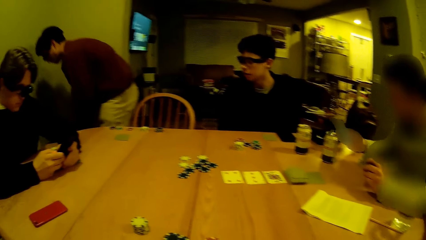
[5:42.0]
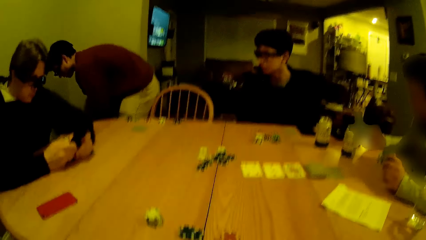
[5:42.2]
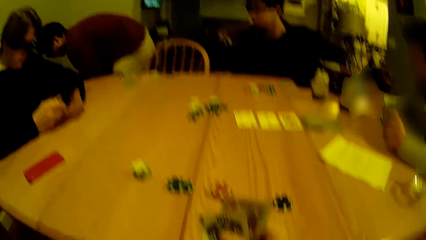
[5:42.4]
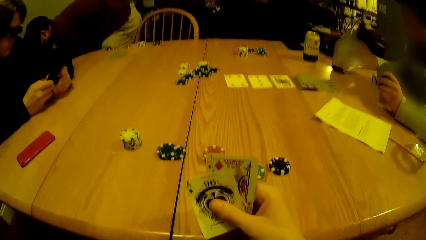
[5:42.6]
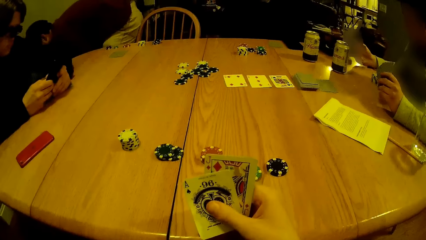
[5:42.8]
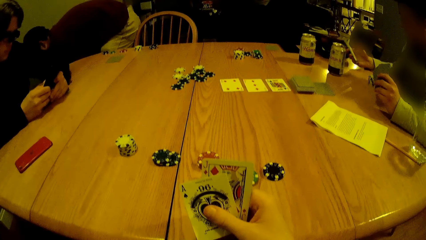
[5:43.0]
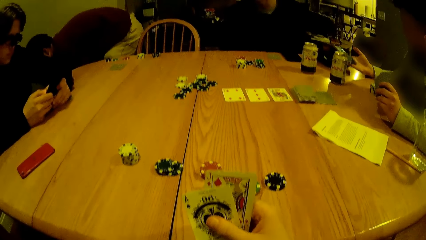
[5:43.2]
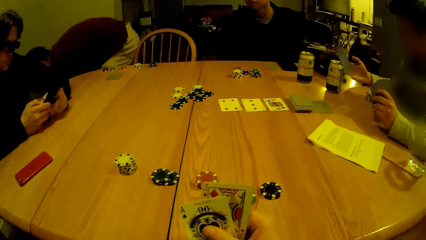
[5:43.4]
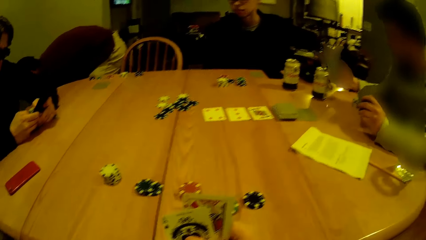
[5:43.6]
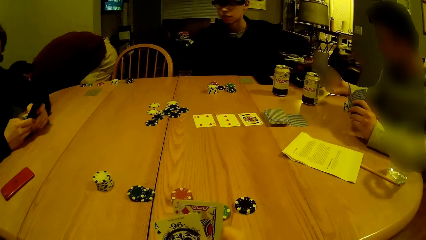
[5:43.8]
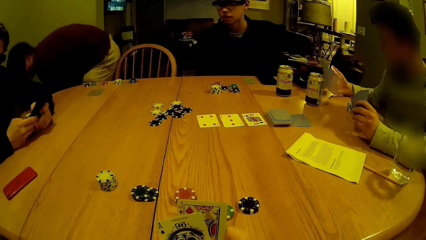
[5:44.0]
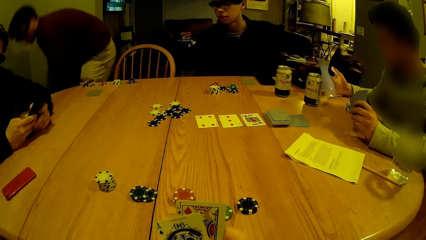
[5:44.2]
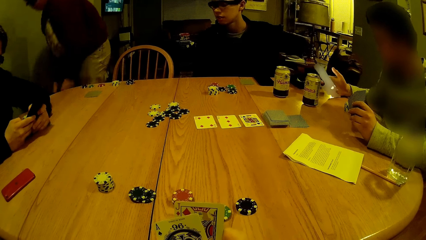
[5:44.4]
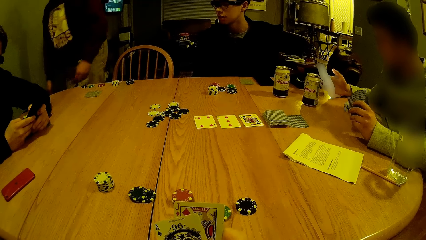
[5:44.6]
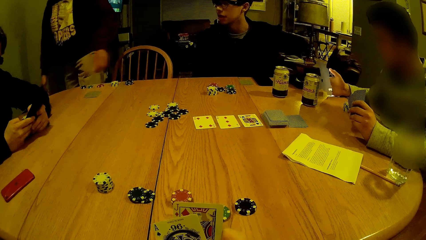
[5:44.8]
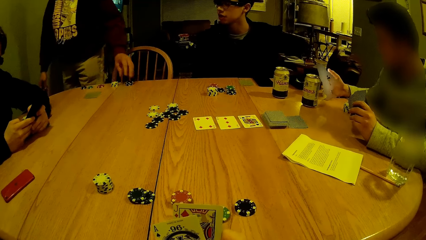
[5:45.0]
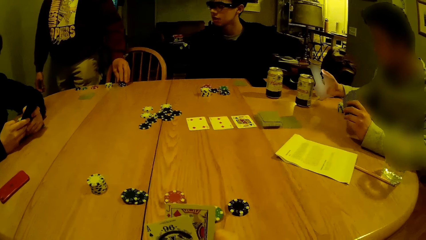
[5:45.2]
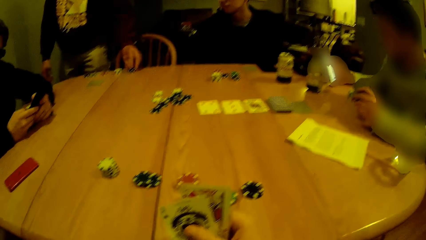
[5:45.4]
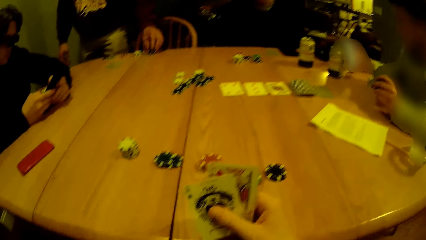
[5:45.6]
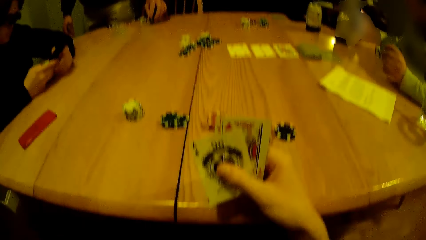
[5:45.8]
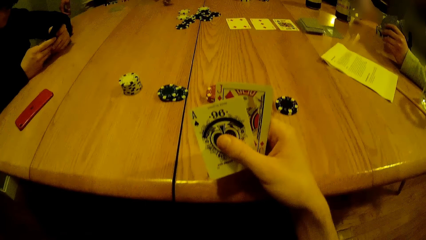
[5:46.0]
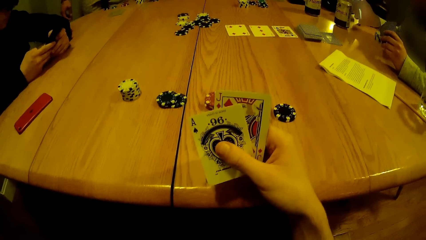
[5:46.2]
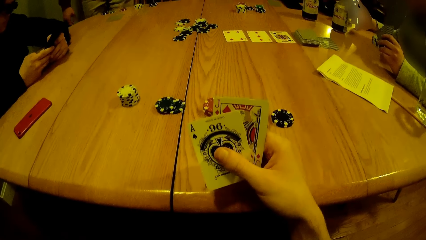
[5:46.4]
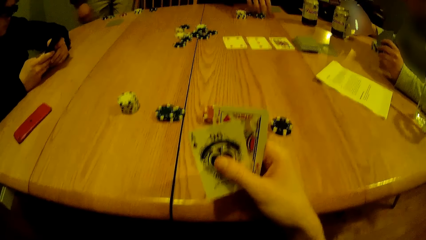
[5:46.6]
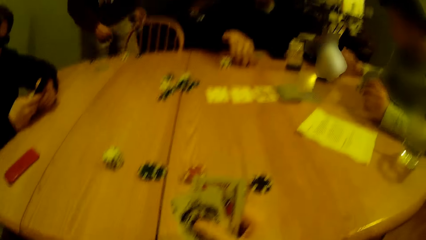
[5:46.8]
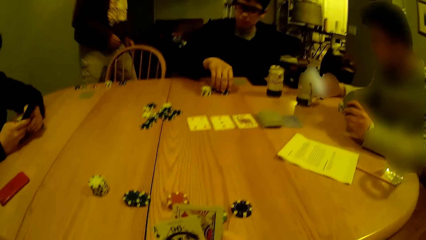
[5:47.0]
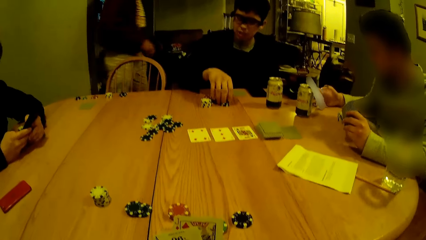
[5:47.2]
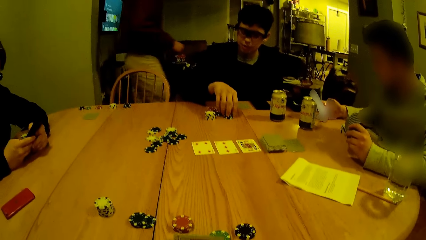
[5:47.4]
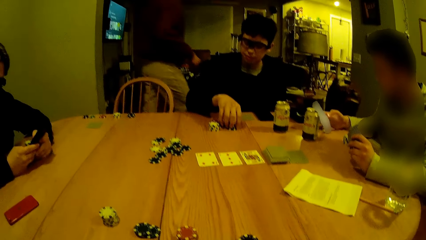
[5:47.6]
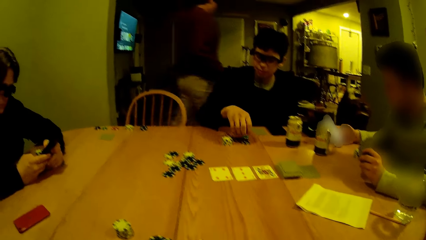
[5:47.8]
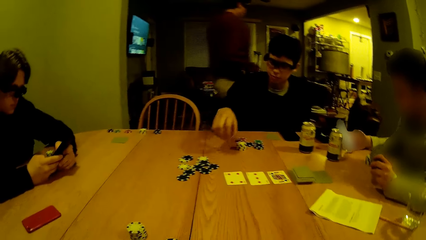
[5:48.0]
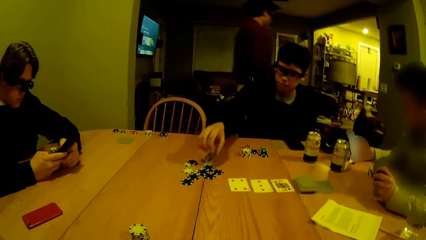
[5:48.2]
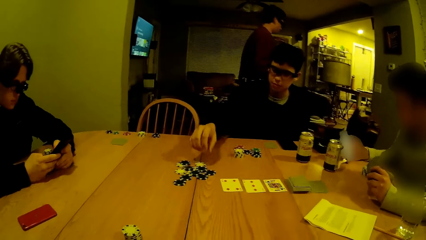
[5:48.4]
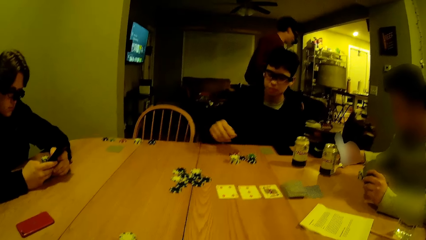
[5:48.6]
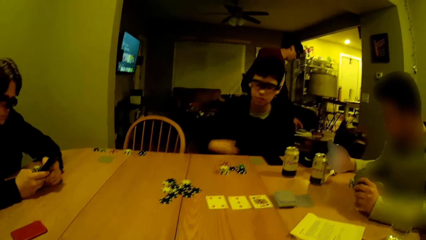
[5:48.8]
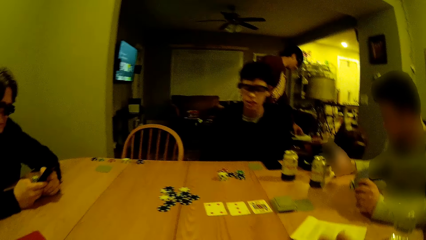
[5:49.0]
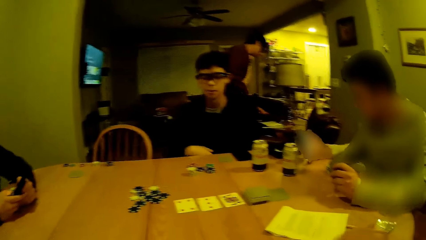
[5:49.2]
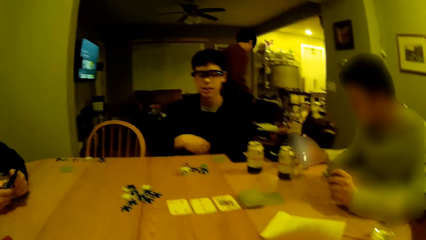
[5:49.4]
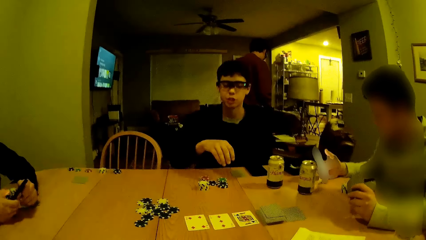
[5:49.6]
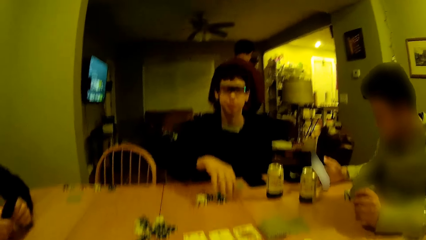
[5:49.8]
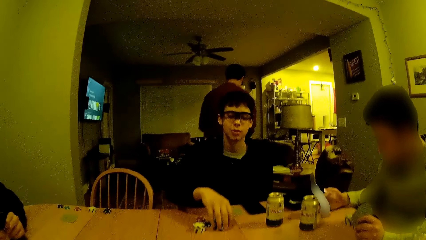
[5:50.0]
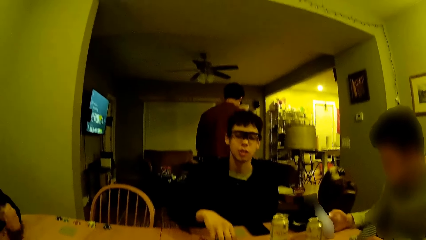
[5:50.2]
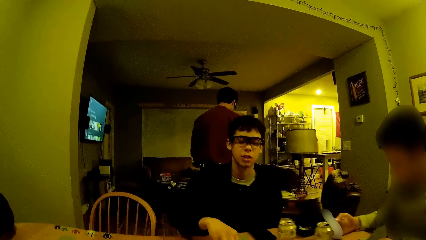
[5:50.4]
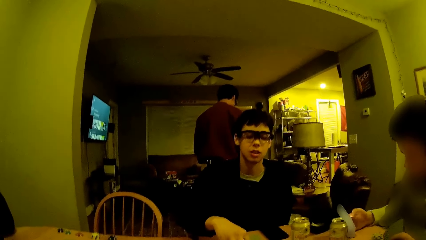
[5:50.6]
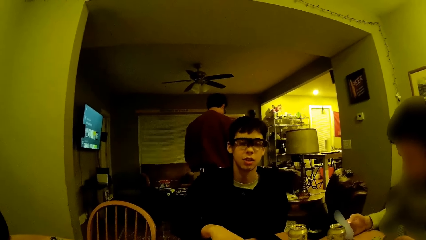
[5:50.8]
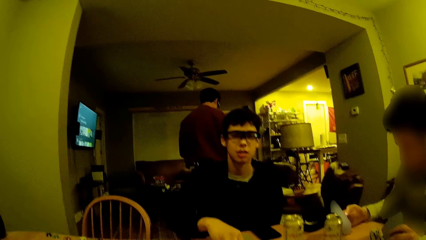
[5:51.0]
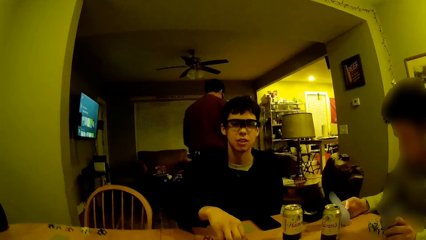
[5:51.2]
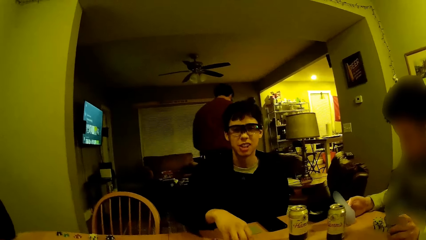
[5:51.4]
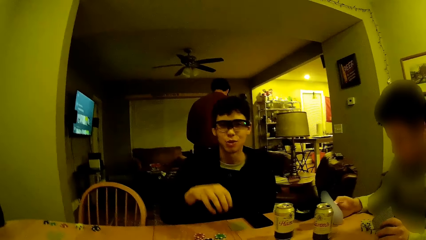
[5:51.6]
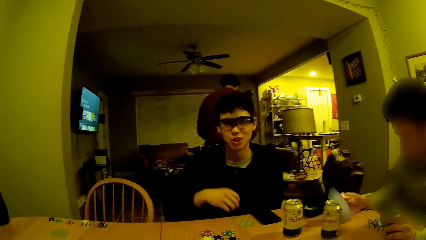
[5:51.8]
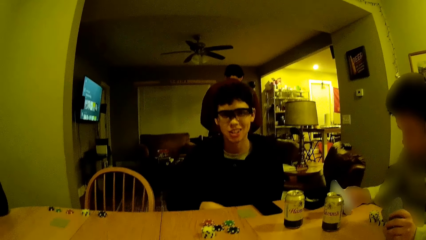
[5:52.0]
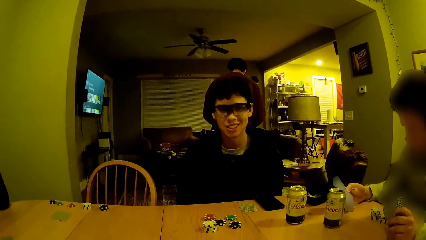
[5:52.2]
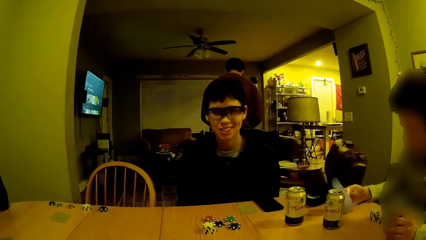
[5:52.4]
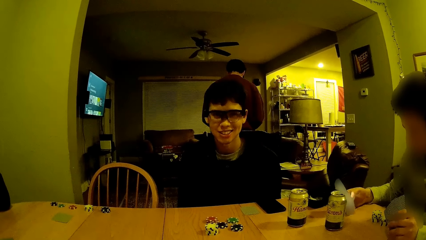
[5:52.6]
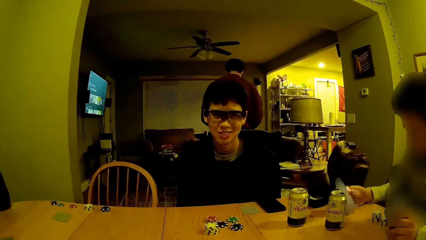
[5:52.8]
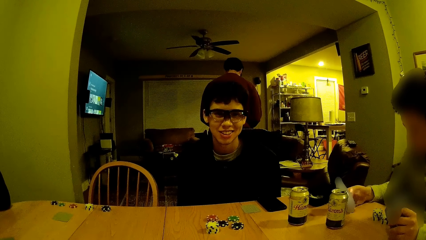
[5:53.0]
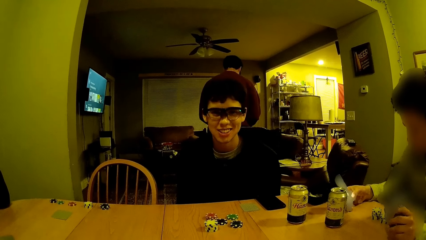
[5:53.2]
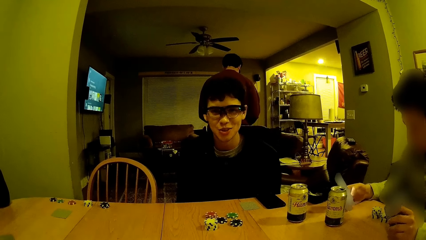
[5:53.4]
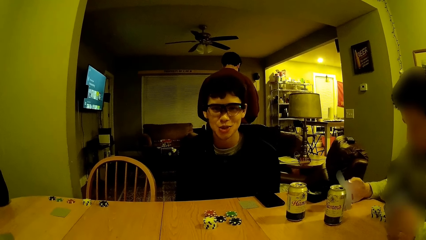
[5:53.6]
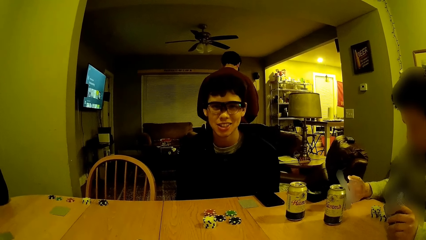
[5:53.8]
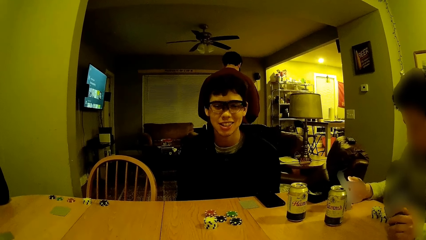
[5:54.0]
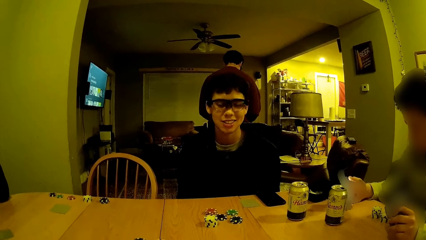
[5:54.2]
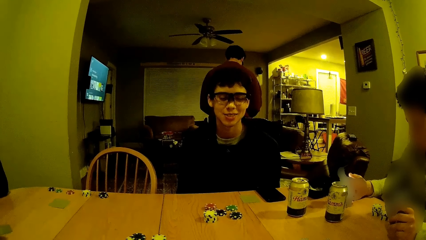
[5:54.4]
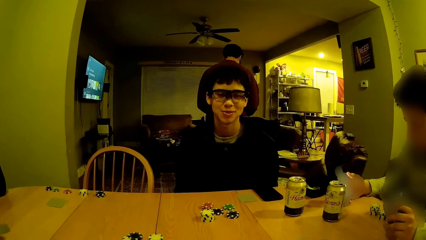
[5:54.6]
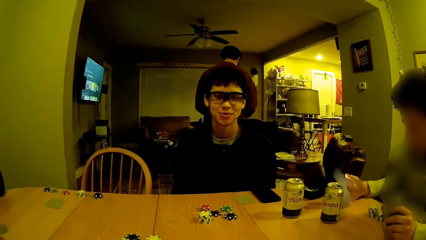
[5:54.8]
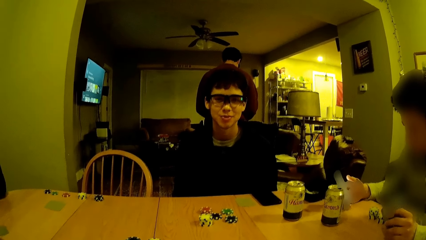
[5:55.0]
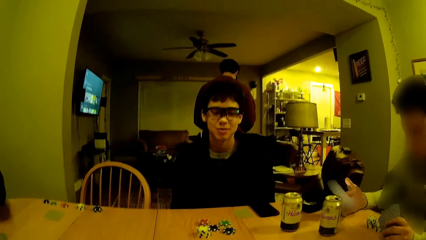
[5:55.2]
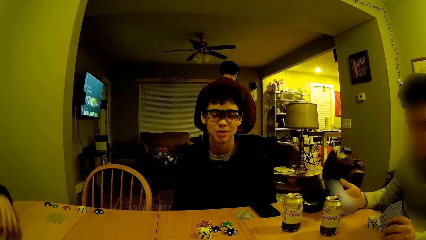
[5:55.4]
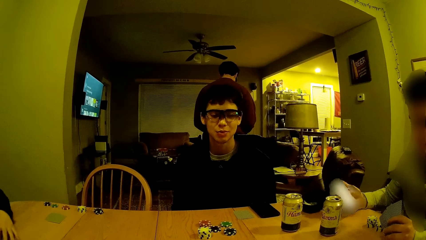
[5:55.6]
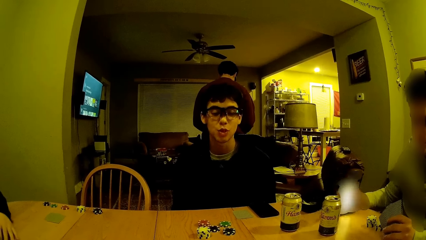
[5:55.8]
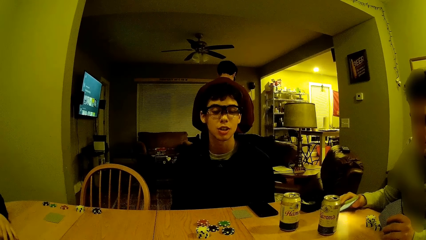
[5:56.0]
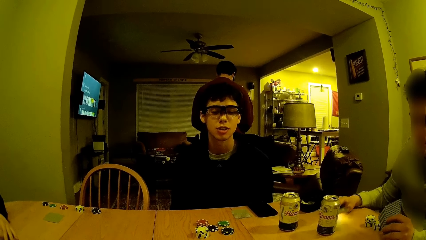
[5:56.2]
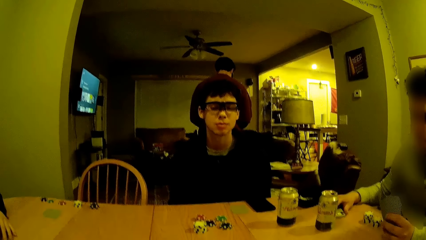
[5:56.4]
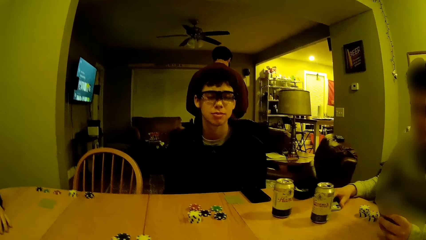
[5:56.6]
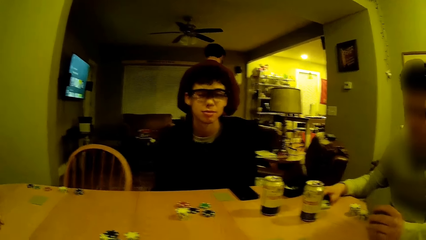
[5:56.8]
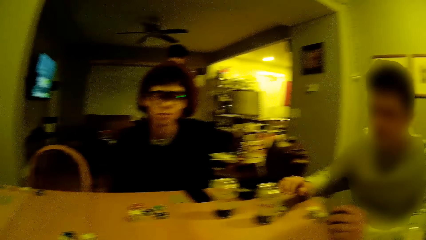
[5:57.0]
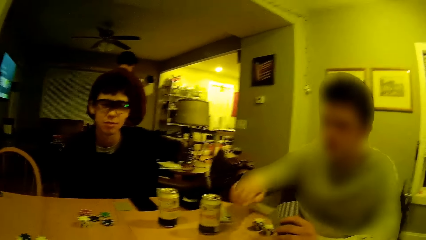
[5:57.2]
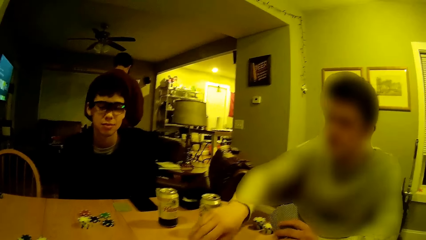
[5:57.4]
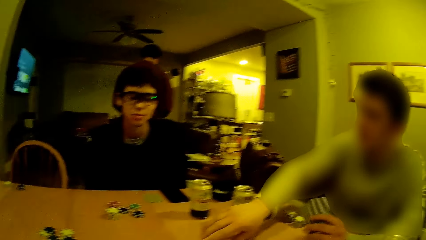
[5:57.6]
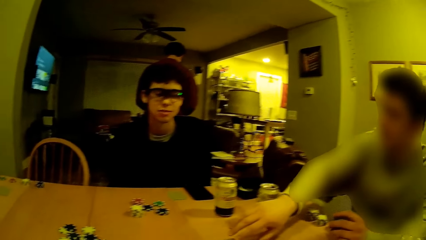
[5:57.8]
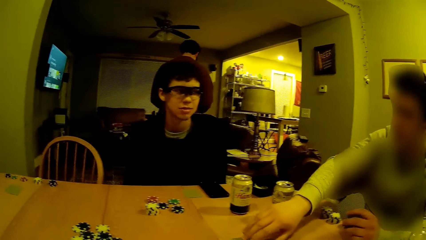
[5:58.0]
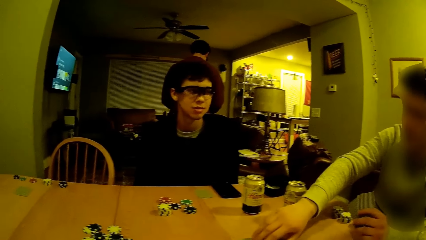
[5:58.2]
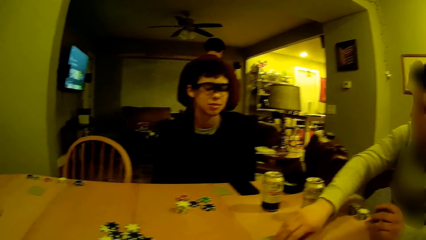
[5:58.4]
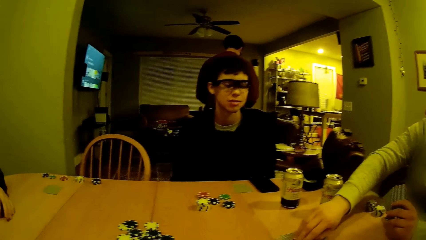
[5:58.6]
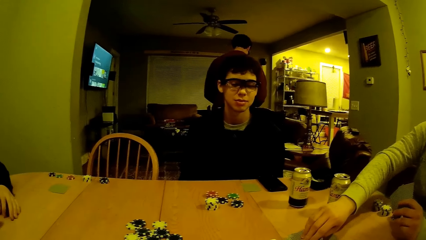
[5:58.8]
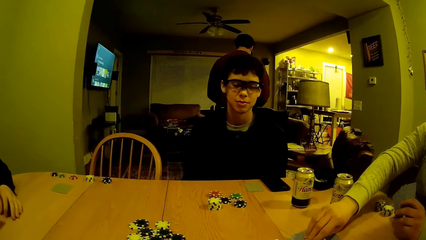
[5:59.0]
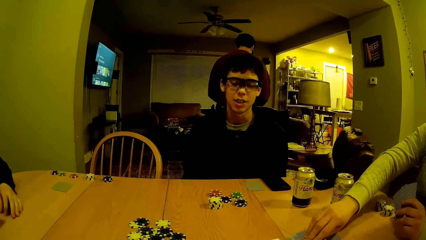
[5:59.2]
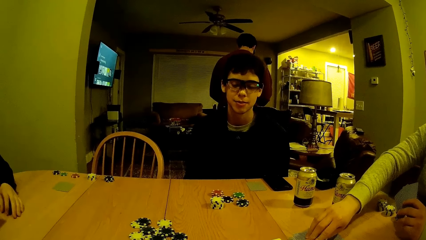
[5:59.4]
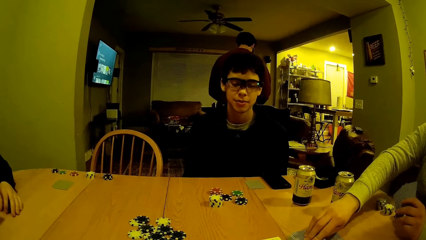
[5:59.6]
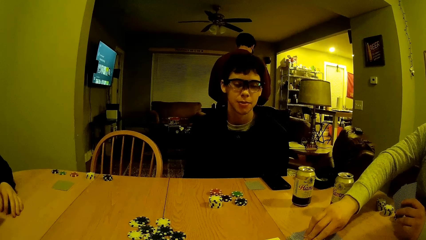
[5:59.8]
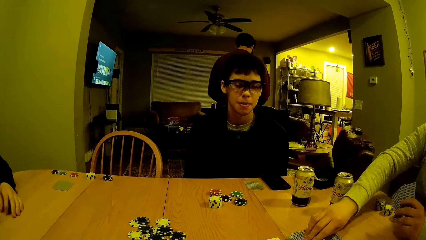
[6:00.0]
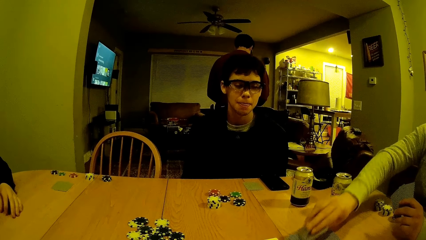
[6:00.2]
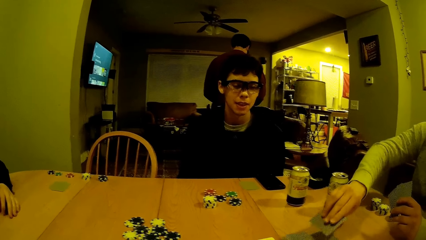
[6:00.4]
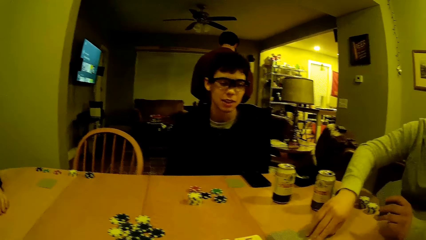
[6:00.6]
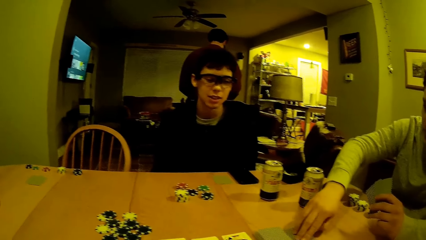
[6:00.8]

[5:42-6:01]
A man operates a mobile phone with his right hand. The camera wearer looks at the cards. Another man picks a chip from the table with his left hand and tosses the chip on the table with his left hand. The camera wearer holds cards with his right hand. A third man tosses a chip on the table with his right hand. A person plays casino game. The person talks to another person. The camera wearer interacts with the third man. The first man drops the mobile phone on the table with his right hand. A third person plays casino game. The first man shuffles the card on the table with his right hand.
